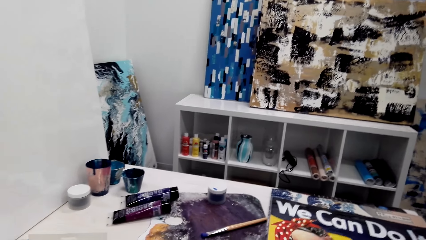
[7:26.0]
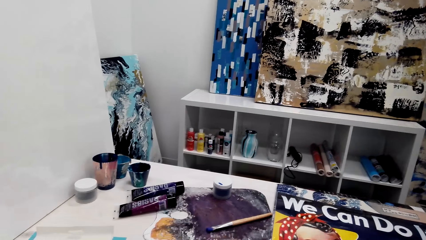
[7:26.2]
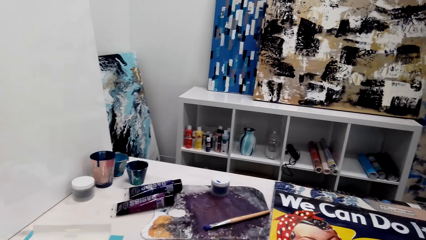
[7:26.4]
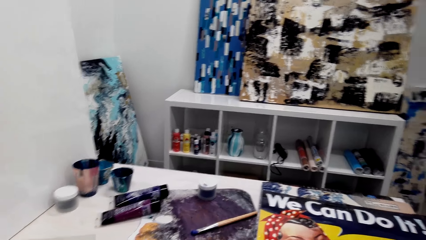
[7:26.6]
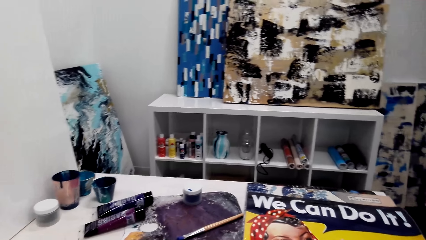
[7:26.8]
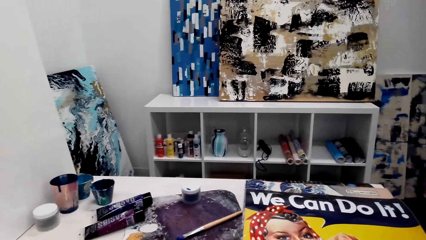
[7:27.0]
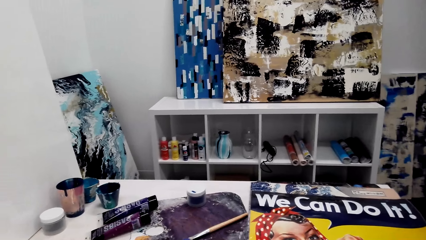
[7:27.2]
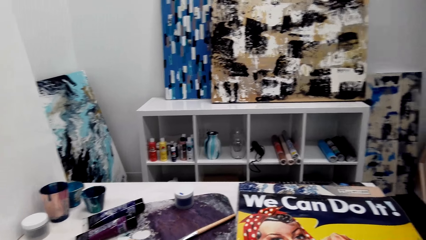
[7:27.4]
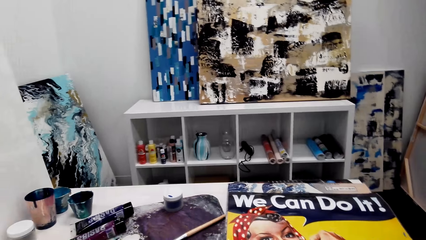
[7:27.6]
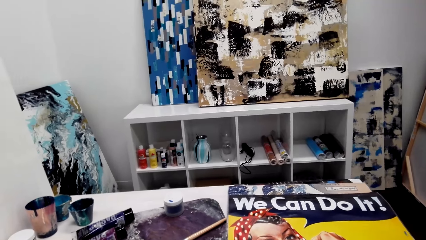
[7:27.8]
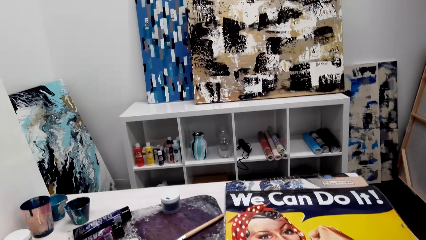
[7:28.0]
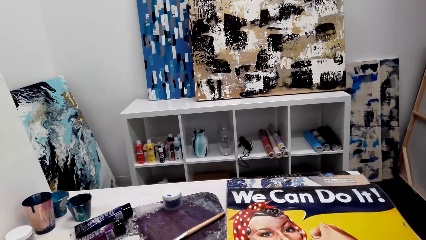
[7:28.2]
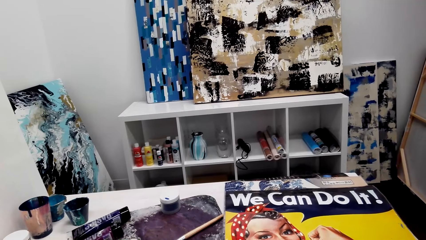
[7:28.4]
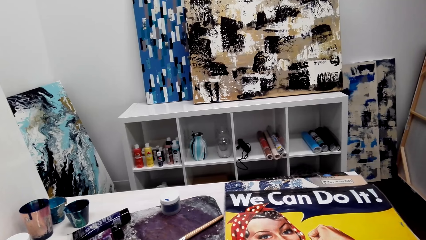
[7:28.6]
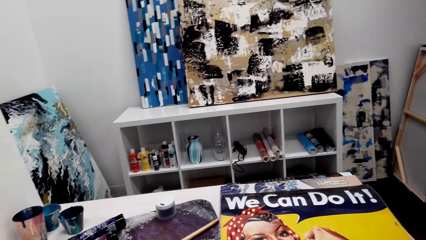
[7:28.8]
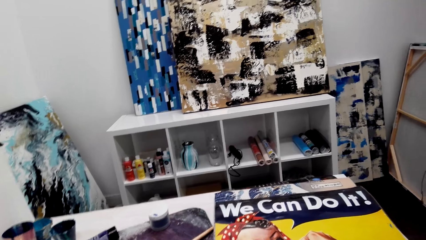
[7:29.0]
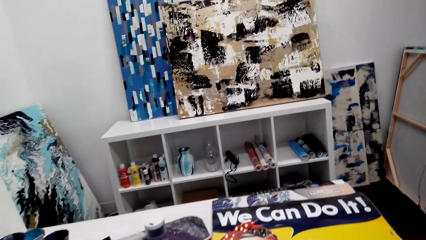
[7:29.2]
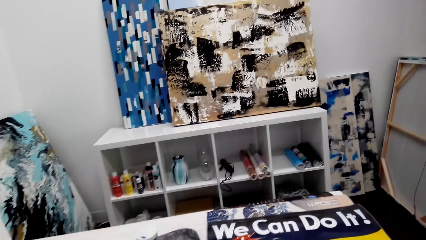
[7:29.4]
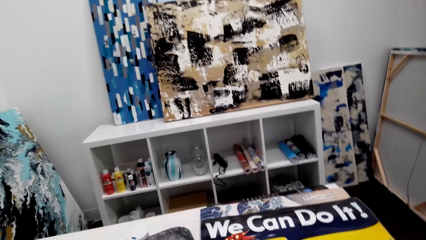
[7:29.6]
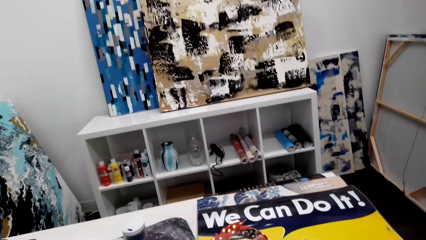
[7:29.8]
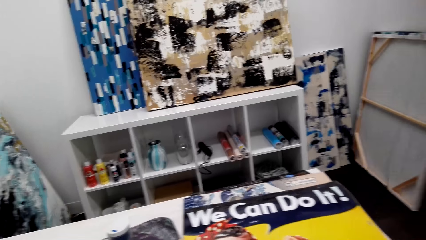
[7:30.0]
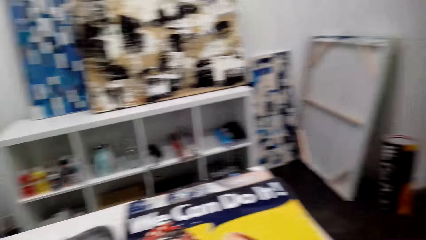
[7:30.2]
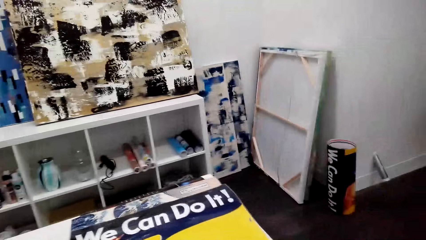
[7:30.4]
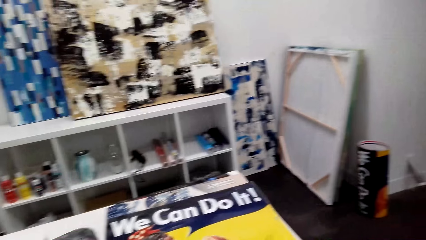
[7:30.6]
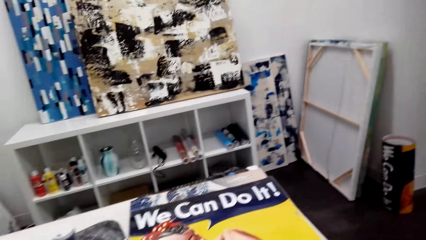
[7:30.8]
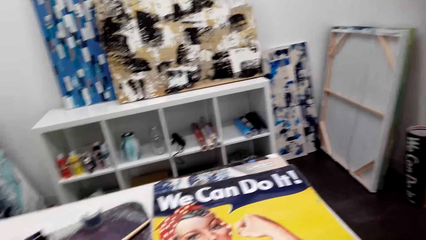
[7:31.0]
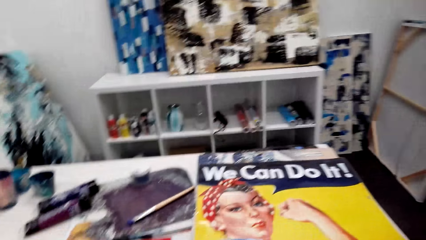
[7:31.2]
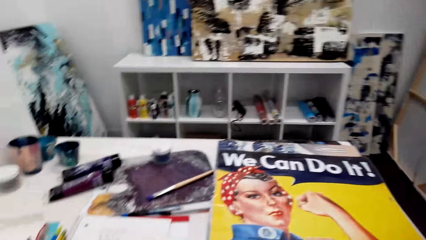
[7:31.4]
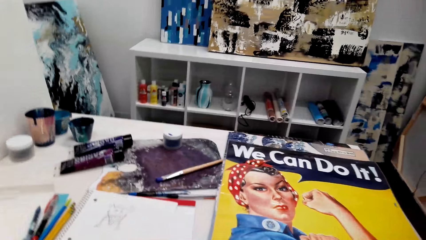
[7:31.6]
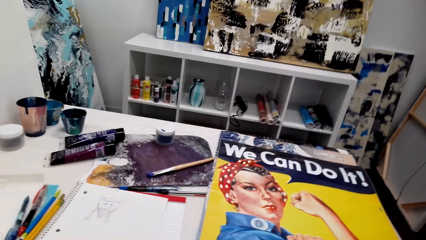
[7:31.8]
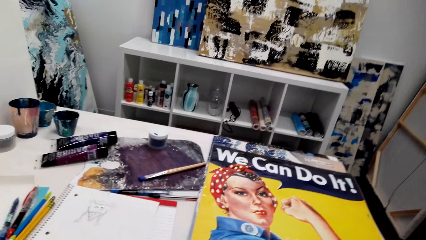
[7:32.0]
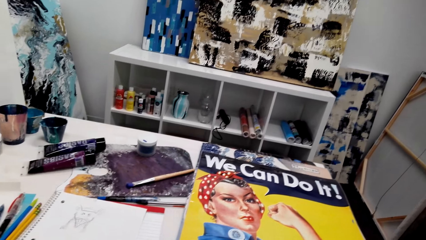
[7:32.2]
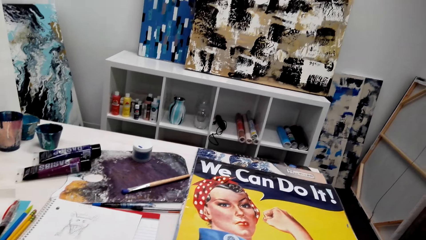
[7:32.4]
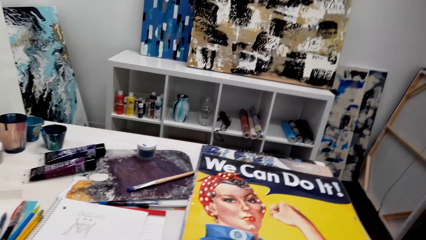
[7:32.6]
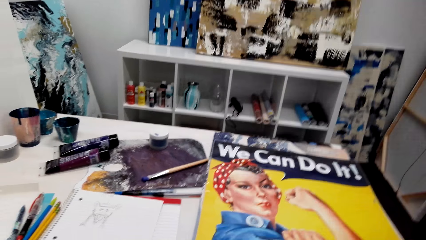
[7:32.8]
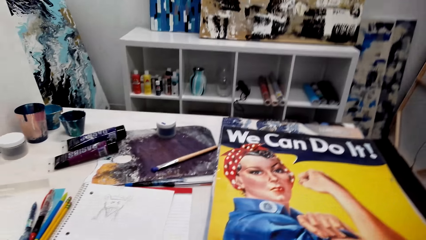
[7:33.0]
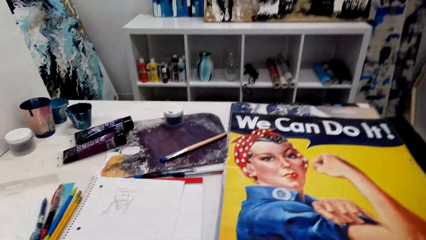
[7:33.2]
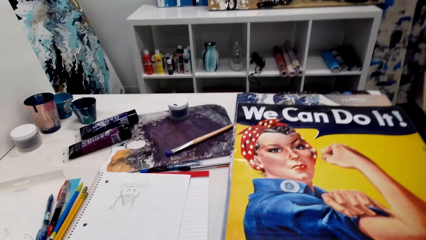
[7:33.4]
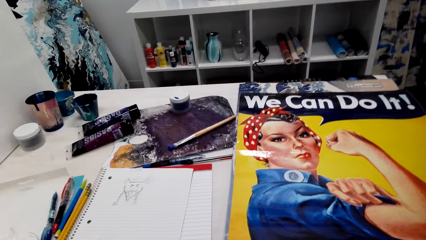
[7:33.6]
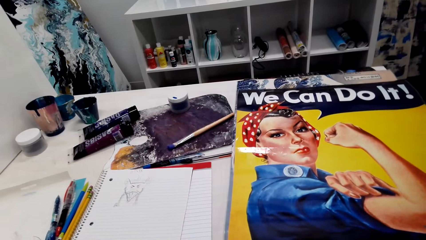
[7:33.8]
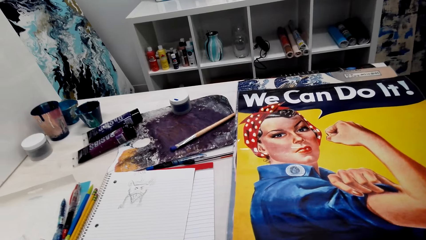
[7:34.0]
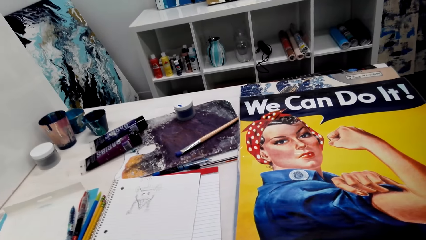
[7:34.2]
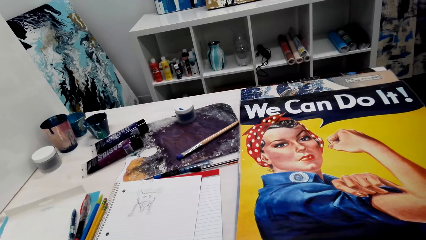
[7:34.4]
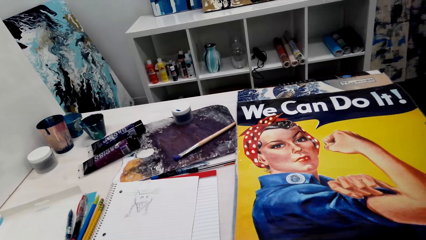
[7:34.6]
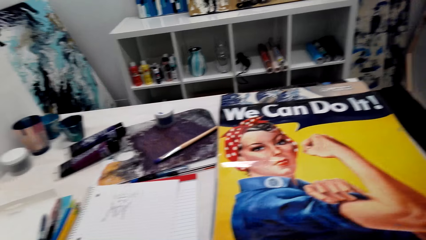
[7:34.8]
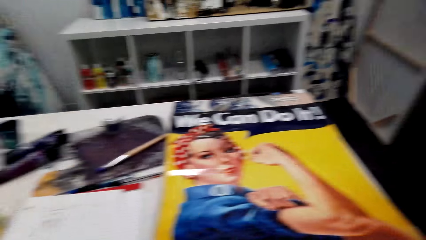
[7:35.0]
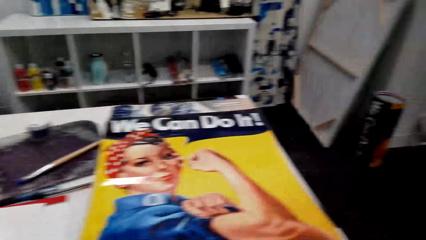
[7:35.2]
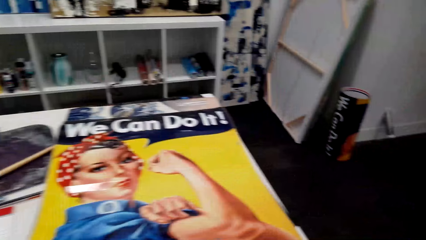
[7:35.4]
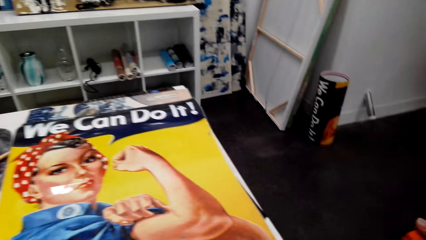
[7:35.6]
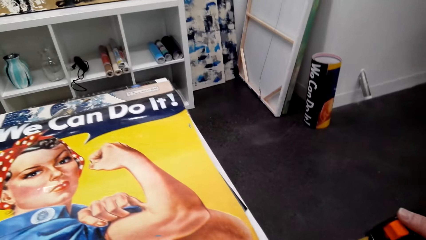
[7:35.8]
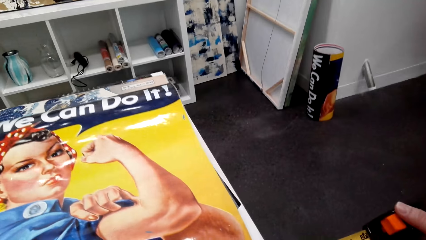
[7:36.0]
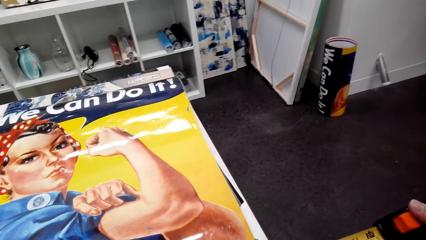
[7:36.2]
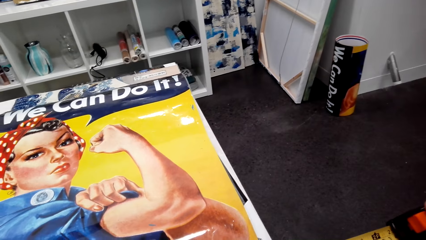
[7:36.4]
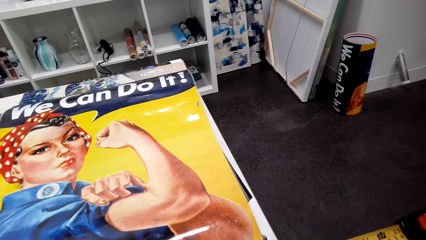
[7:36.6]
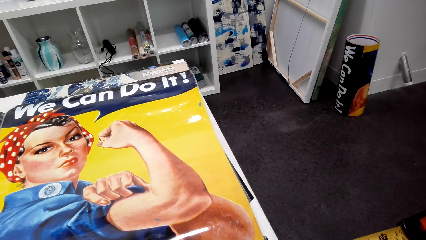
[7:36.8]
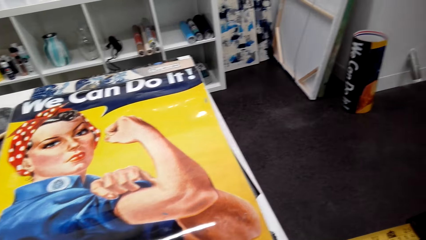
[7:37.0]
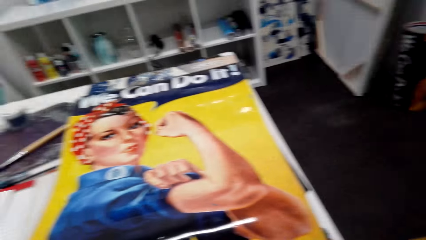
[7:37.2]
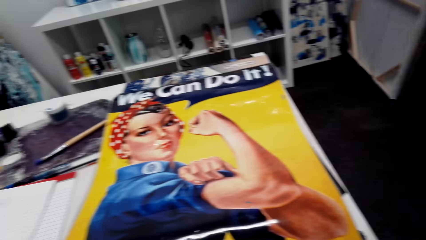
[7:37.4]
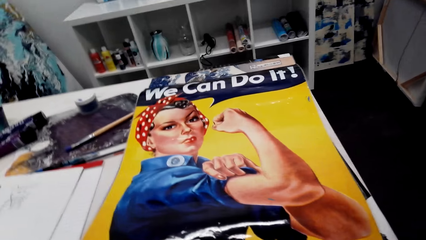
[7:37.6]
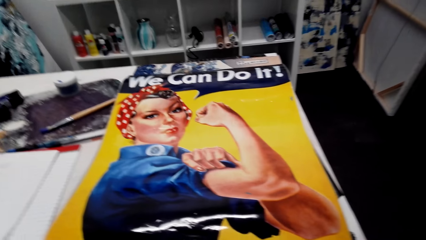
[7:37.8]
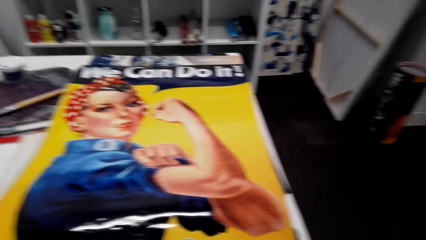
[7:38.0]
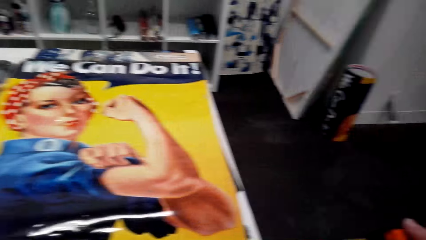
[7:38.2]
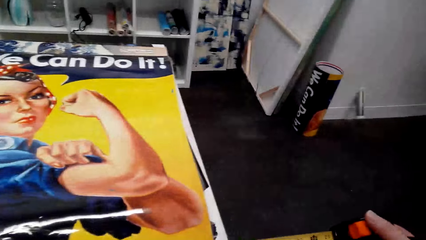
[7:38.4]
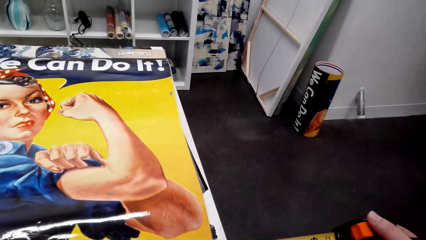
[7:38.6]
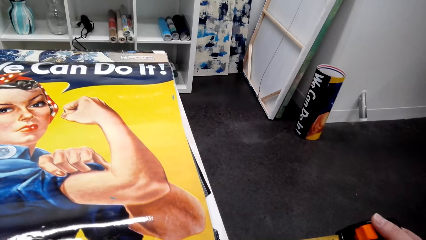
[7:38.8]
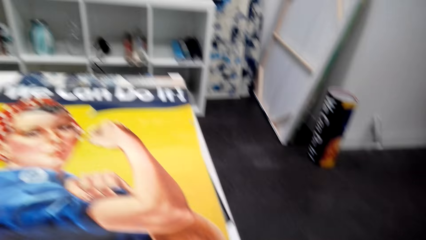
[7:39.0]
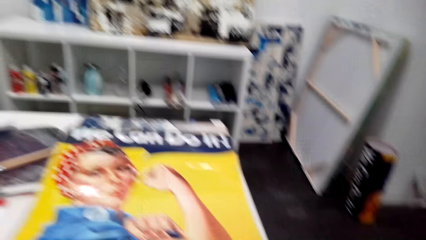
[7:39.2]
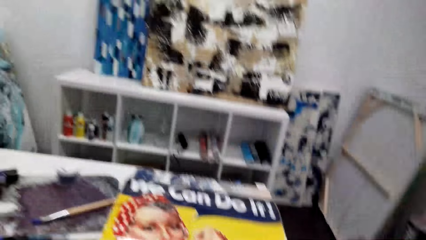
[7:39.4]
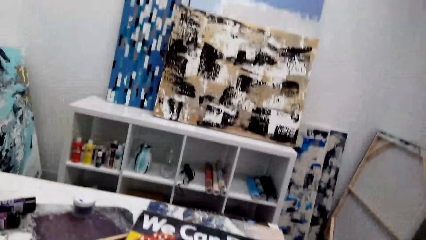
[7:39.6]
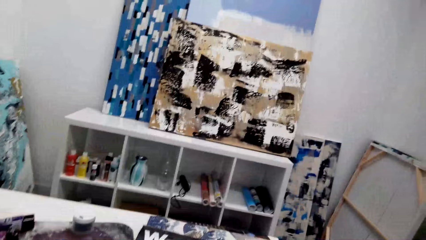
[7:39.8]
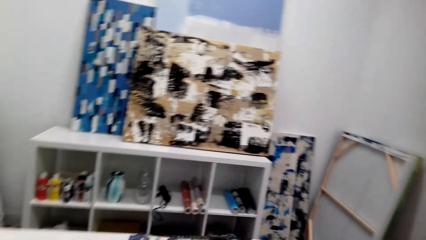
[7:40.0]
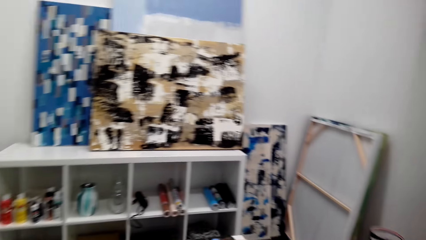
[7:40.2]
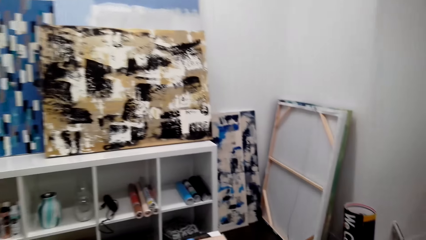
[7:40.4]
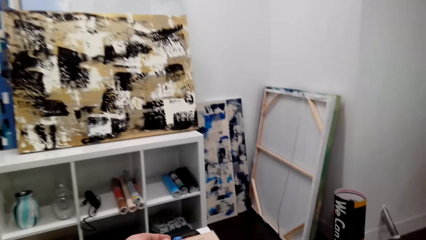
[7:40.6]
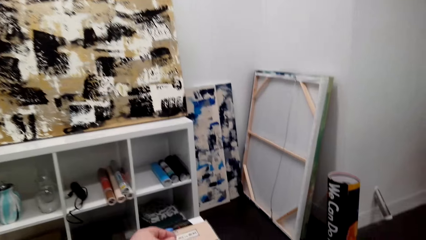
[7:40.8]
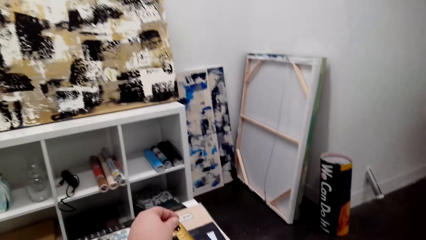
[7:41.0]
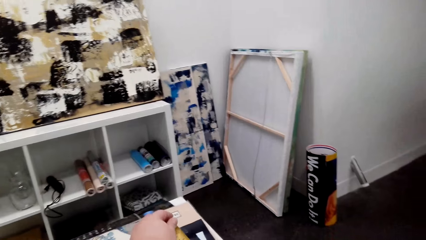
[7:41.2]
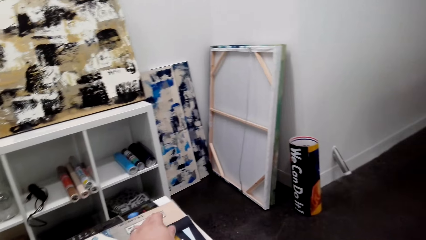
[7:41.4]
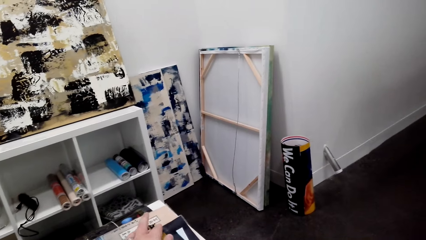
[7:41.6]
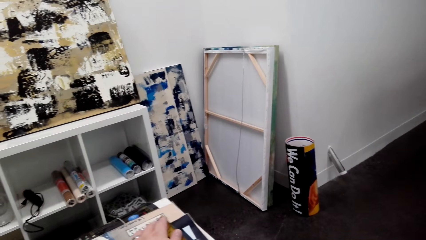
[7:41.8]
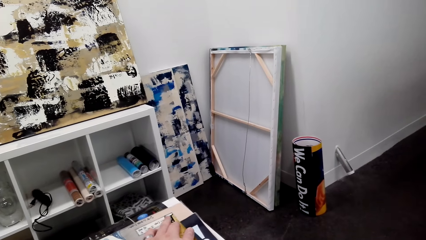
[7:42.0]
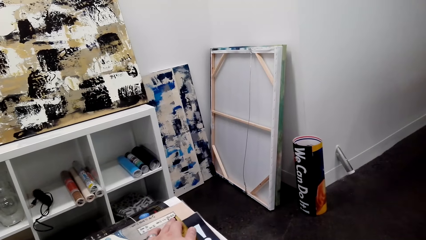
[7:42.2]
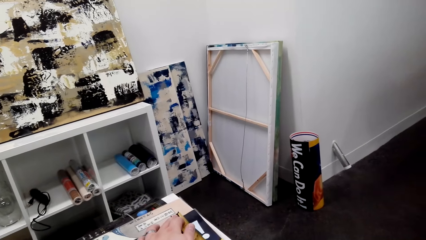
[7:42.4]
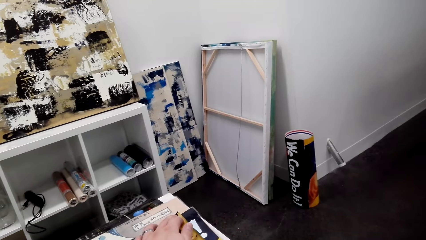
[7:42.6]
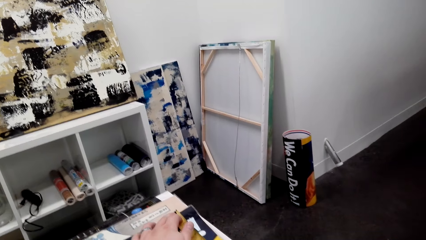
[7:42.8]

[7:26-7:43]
The camera wearer measures the wall art paper or canvas wallpaper with a tape measure.
